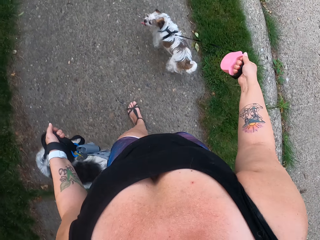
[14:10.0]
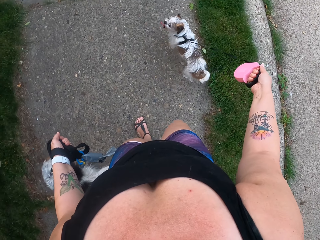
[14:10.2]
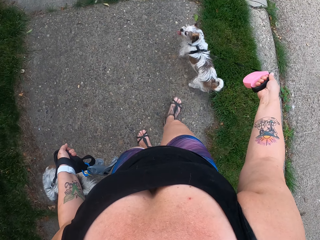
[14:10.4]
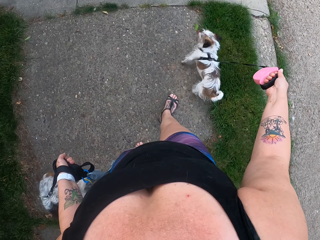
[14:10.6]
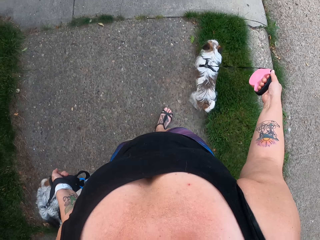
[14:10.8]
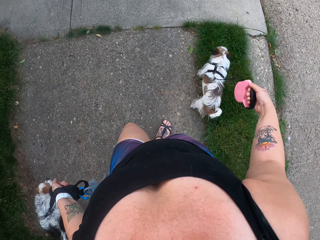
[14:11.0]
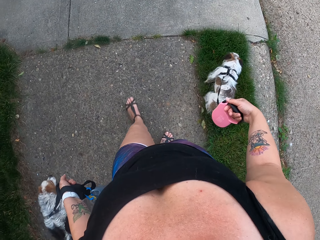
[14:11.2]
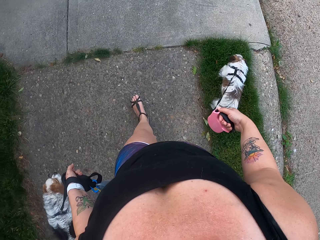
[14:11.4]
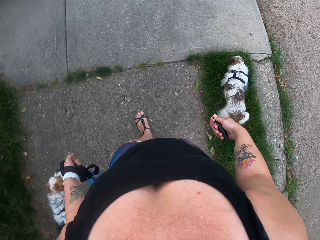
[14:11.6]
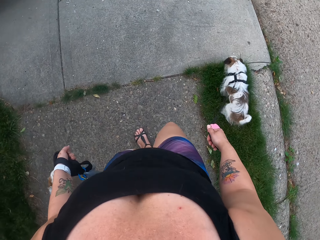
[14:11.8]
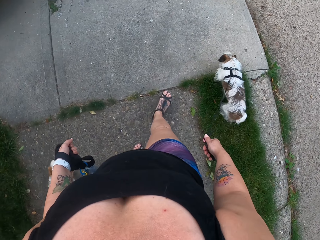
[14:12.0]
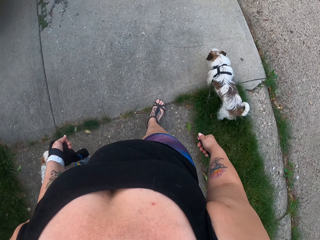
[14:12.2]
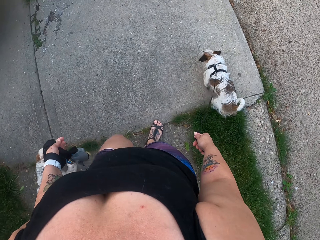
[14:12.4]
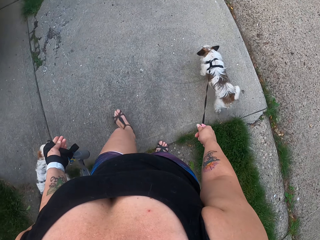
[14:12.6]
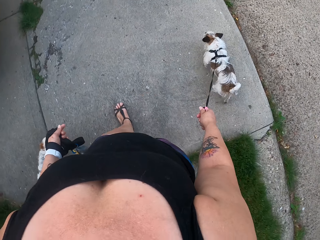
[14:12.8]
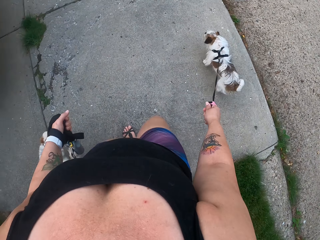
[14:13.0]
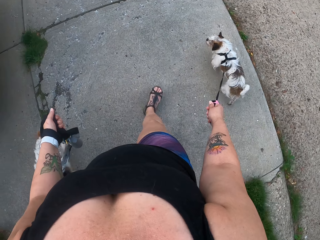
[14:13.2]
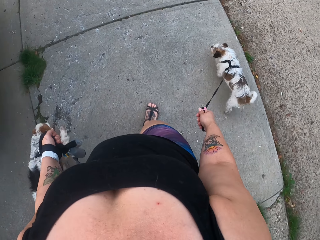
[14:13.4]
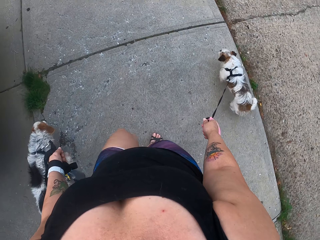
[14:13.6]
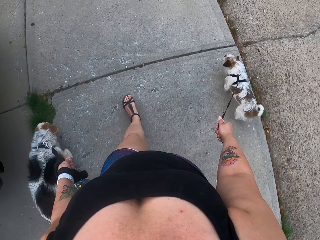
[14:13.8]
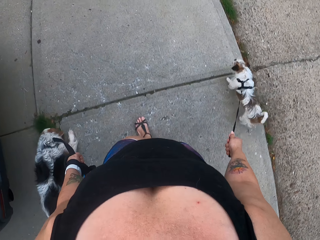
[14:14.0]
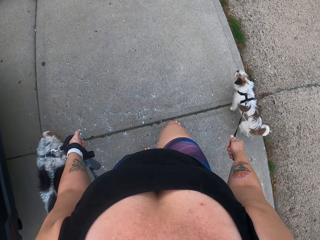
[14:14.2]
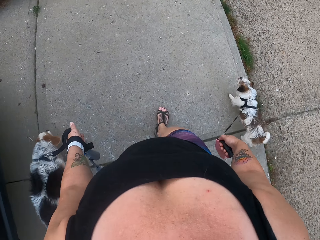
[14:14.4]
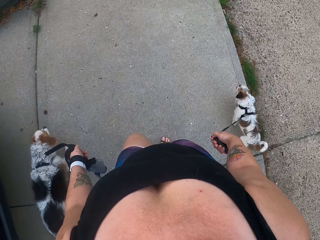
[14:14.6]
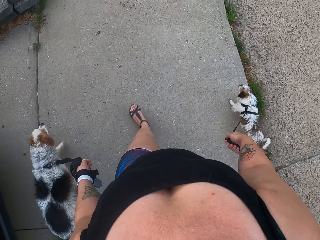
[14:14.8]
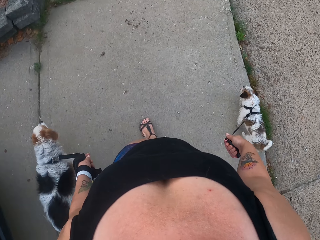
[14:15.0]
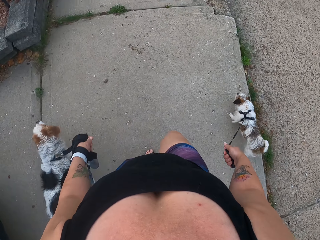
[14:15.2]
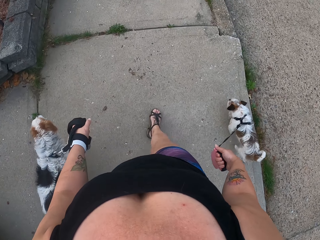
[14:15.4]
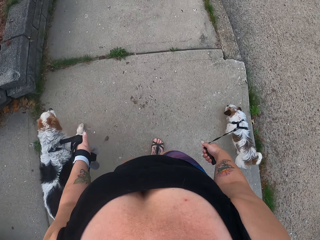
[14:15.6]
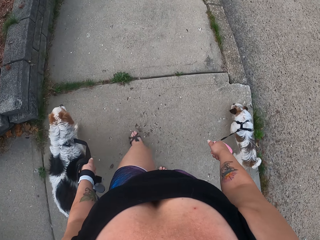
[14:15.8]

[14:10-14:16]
The camera wearer walks around a sidewalk.

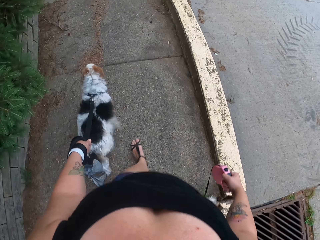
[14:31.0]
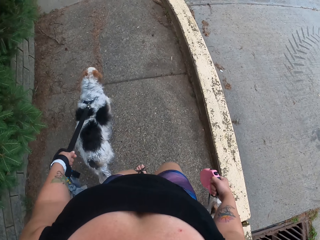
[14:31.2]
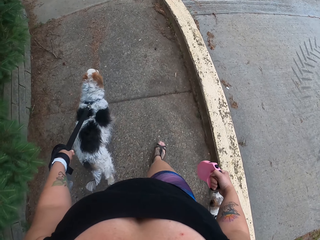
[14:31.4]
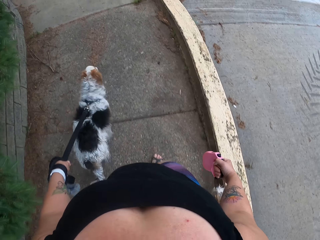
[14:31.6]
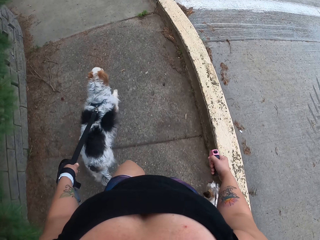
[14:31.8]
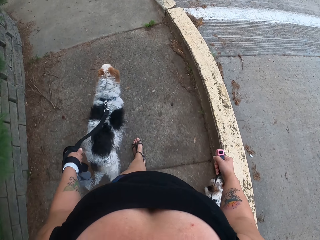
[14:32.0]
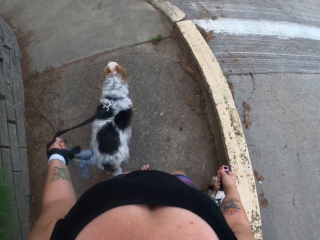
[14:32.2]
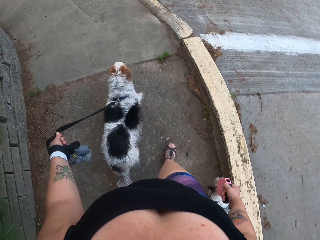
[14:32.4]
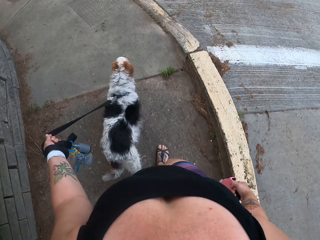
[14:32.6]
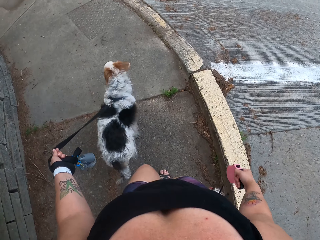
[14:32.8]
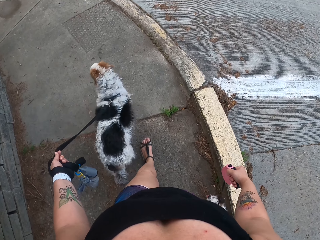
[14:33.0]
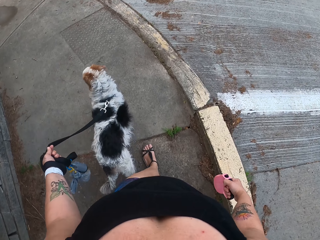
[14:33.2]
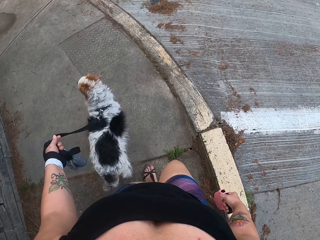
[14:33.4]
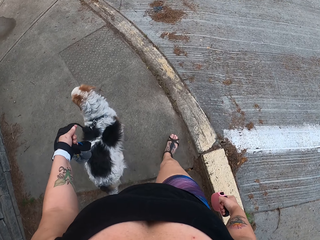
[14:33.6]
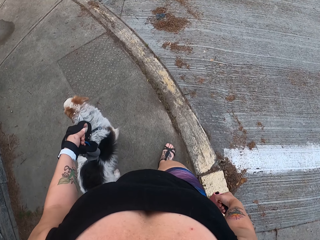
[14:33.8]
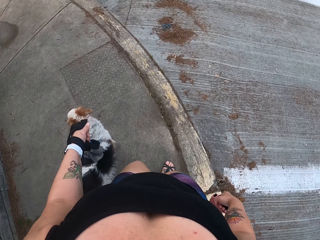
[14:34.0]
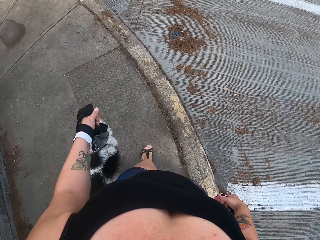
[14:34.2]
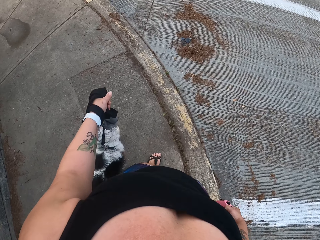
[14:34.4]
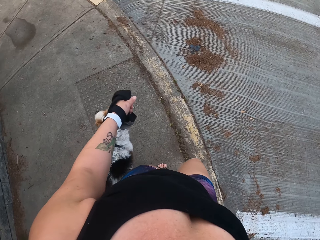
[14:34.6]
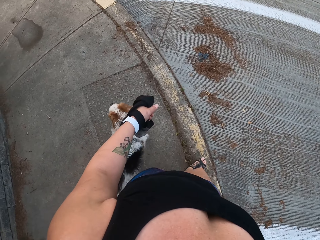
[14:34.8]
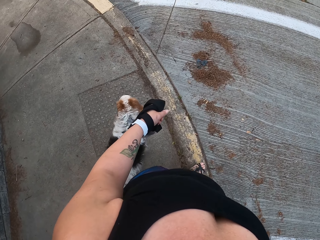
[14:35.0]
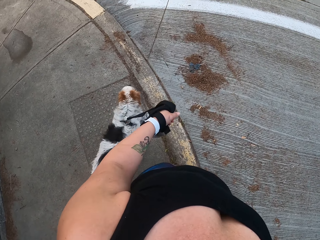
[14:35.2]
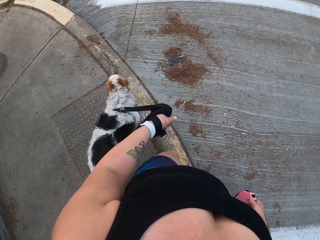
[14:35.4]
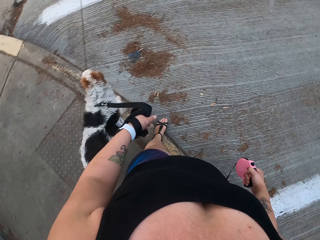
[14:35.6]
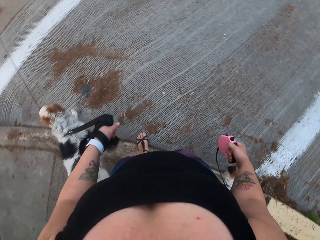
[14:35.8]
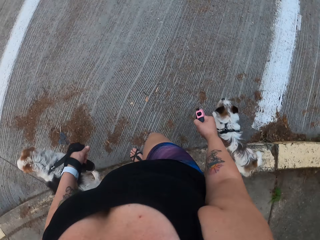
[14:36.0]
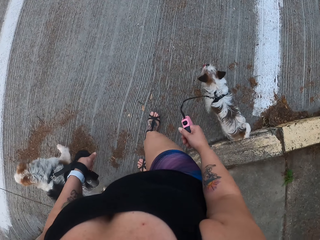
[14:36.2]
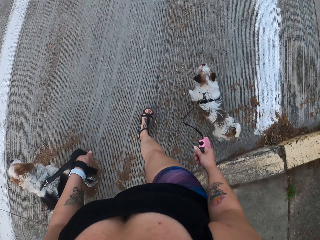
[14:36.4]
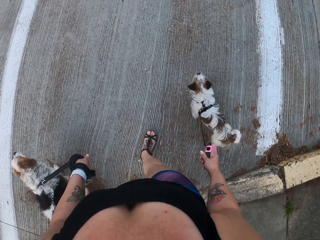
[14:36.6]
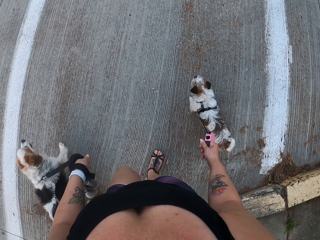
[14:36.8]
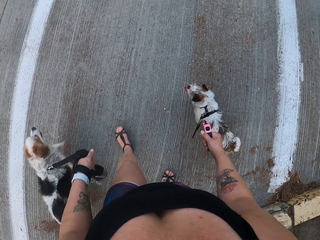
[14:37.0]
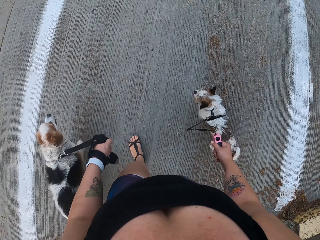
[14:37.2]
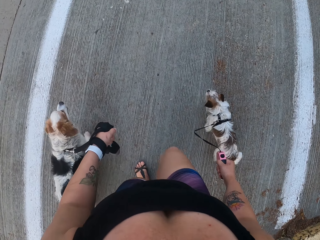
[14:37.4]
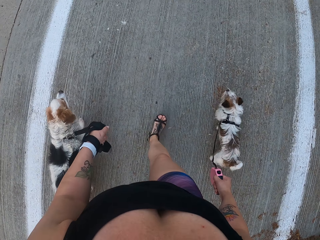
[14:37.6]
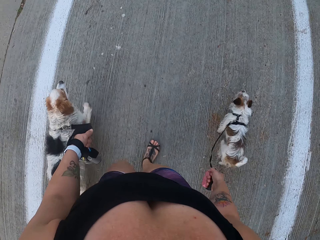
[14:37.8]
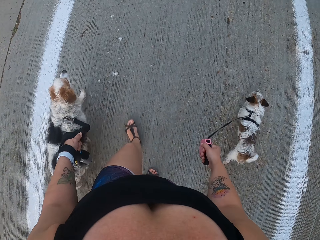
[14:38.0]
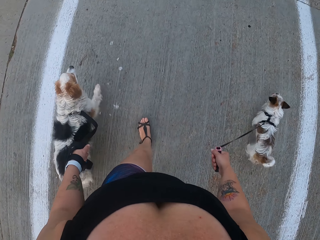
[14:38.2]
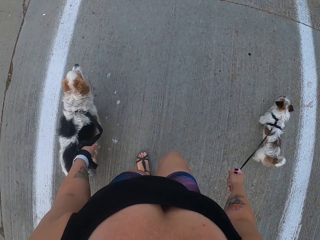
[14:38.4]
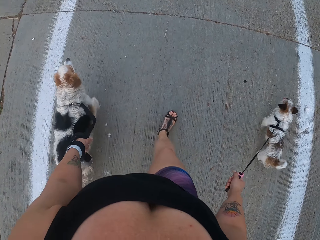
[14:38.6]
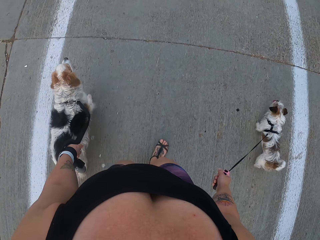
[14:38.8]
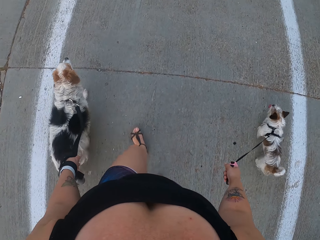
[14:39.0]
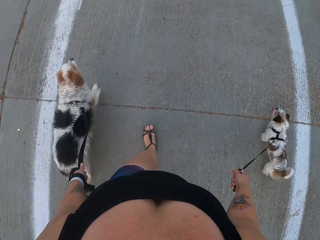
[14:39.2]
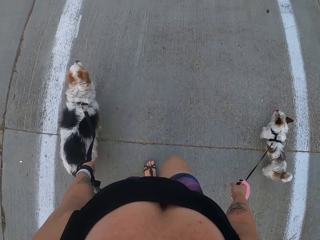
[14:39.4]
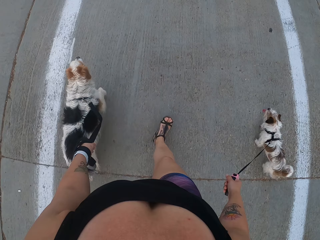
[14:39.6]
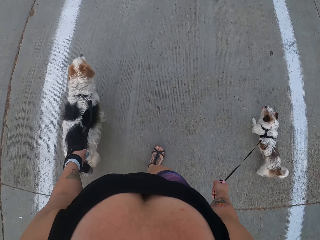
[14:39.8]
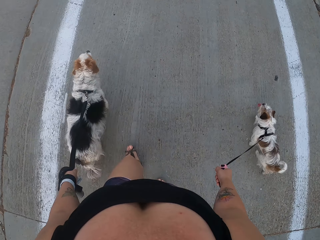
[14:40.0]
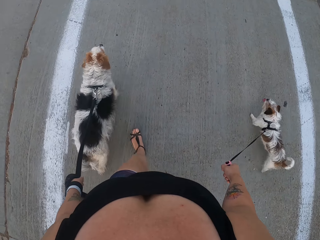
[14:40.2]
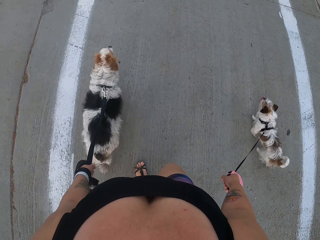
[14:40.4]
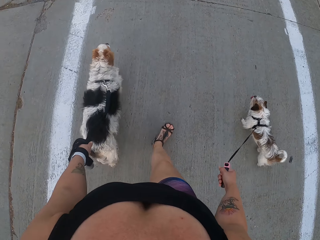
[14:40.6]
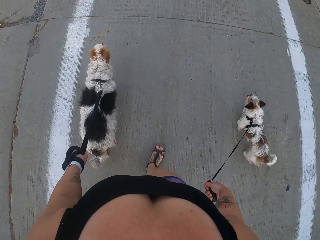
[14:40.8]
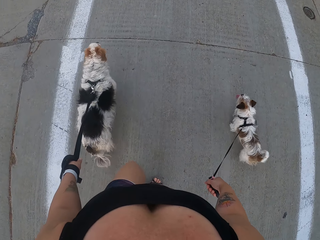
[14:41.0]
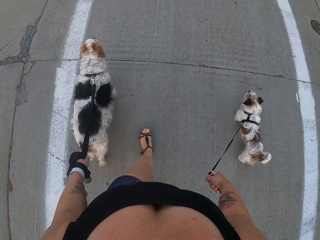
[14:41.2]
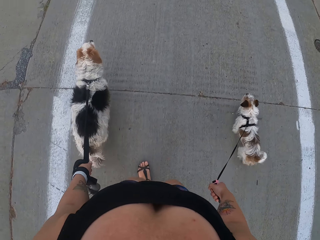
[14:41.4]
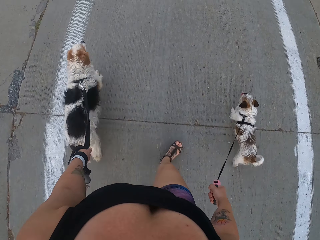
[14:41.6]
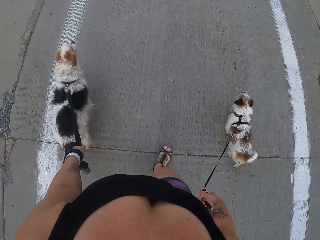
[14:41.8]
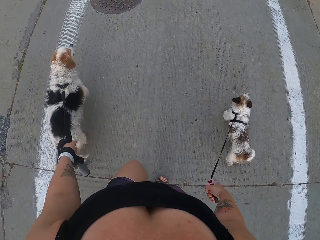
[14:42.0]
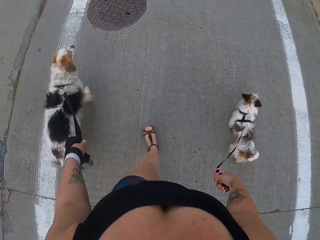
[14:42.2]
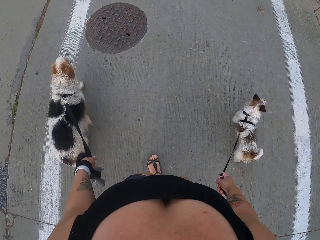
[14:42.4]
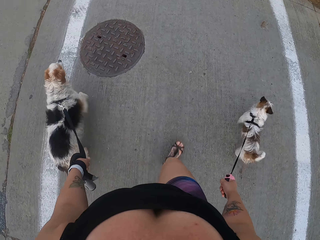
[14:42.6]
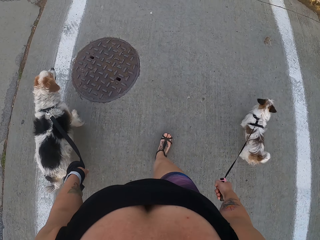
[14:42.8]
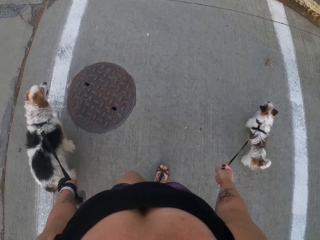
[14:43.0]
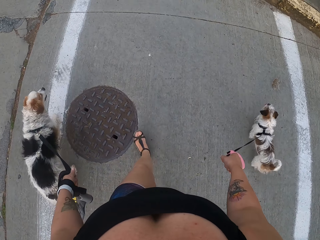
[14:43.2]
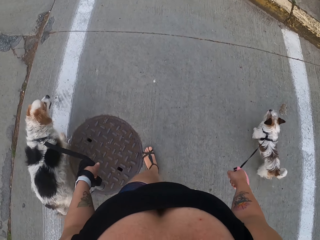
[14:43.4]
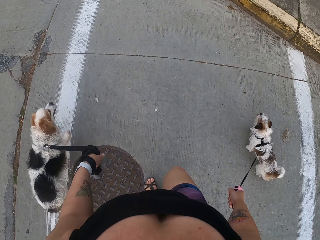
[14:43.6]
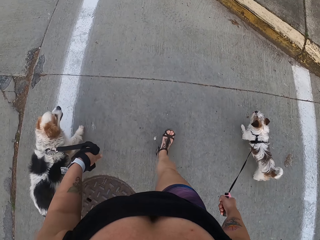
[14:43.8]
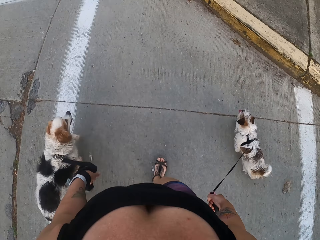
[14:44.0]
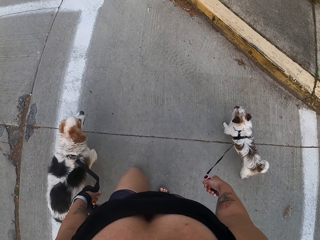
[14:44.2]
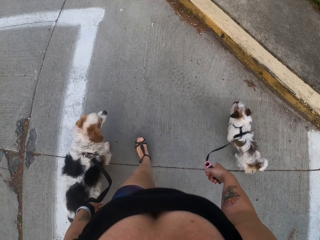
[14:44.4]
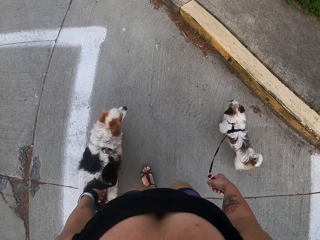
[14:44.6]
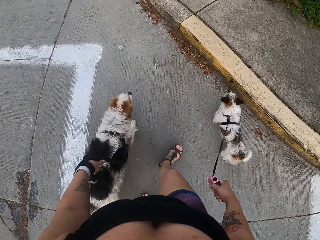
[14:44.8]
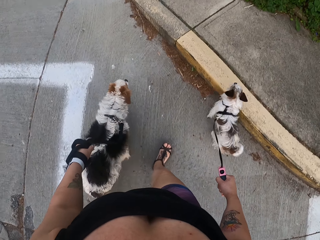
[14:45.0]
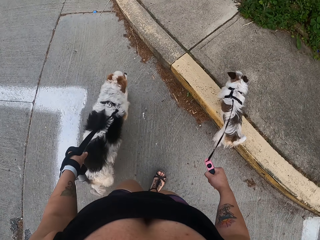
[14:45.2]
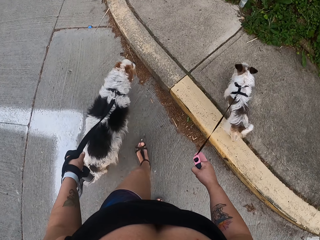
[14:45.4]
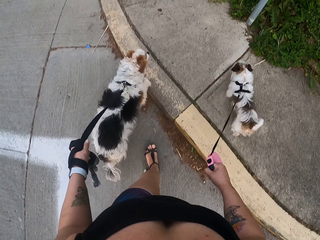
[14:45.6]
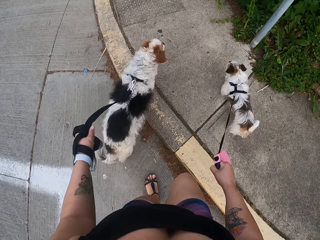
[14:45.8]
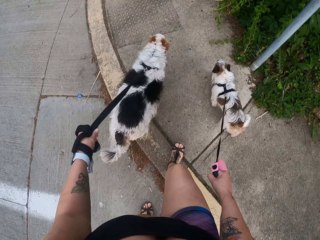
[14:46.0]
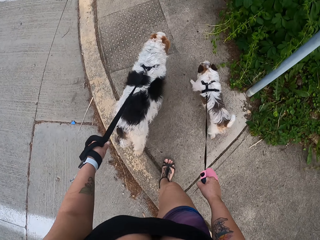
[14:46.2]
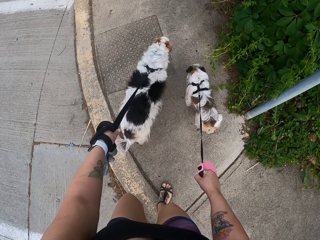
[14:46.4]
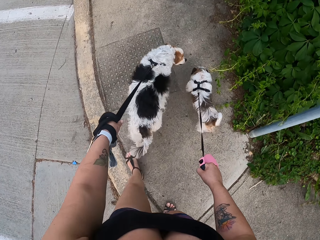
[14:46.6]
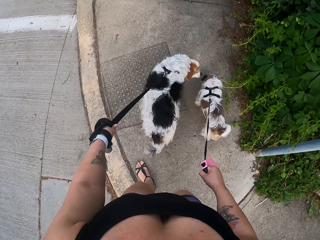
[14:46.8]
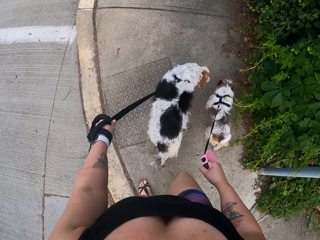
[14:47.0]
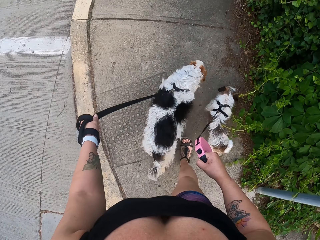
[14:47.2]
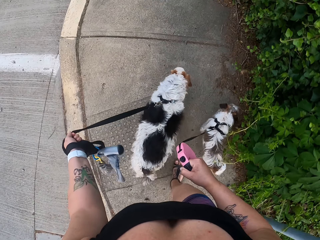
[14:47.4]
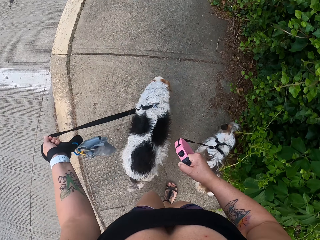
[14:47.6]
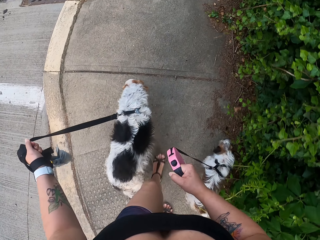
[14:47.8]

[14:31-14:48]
The camera wearer adjusts the dog leash on a dog with a hand. They walk around the sidewalk. They cross a road with the dogs. They pull the dogs on the footpath.
